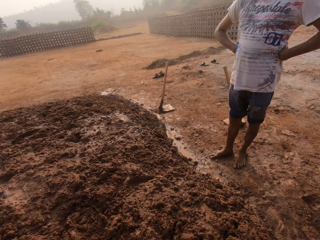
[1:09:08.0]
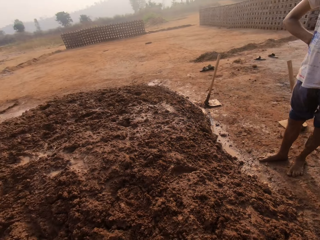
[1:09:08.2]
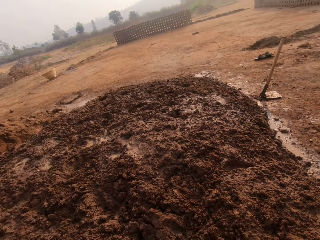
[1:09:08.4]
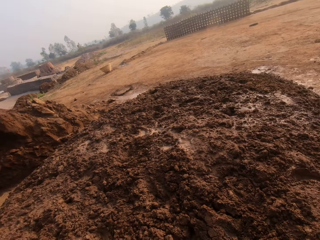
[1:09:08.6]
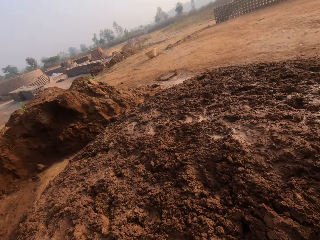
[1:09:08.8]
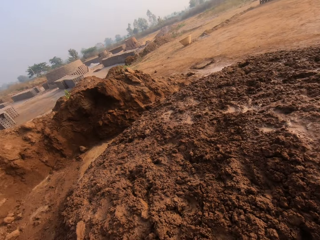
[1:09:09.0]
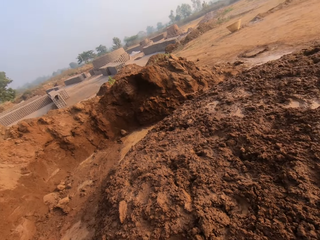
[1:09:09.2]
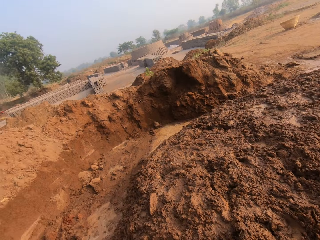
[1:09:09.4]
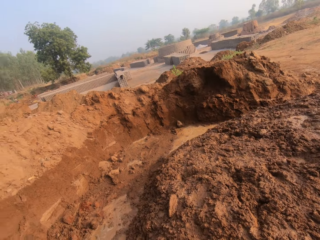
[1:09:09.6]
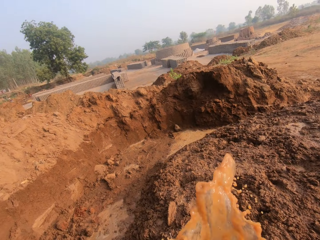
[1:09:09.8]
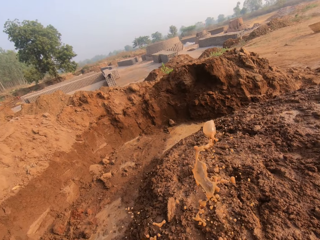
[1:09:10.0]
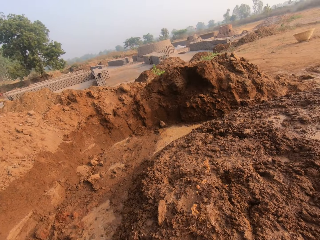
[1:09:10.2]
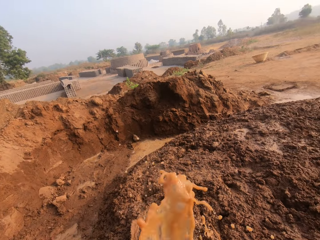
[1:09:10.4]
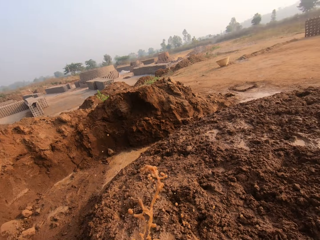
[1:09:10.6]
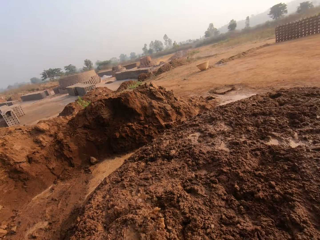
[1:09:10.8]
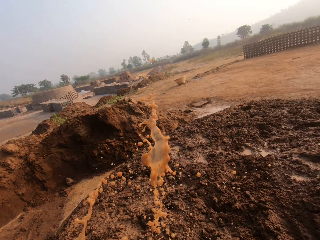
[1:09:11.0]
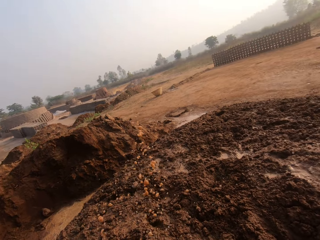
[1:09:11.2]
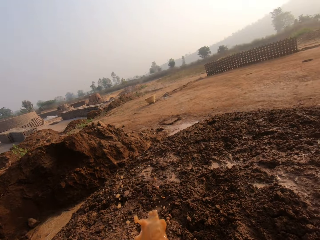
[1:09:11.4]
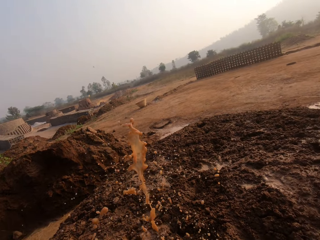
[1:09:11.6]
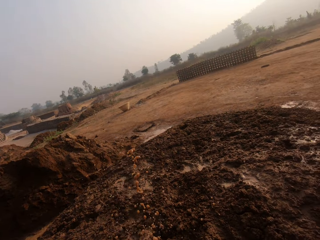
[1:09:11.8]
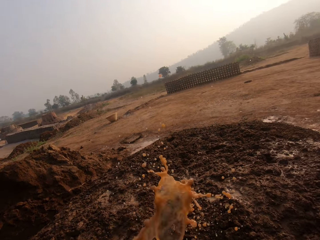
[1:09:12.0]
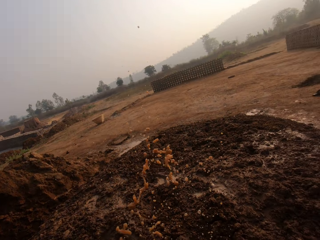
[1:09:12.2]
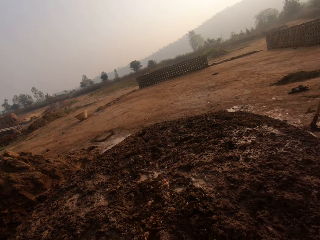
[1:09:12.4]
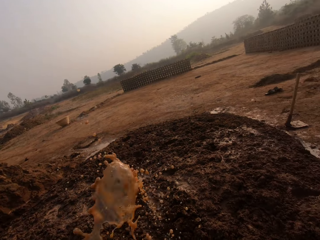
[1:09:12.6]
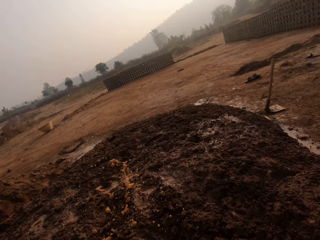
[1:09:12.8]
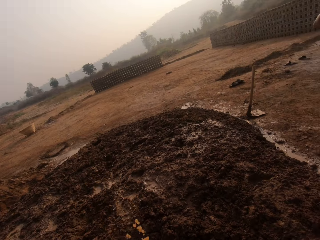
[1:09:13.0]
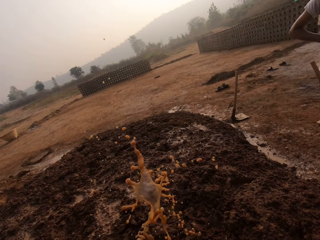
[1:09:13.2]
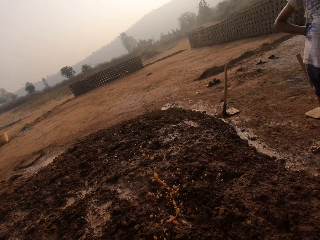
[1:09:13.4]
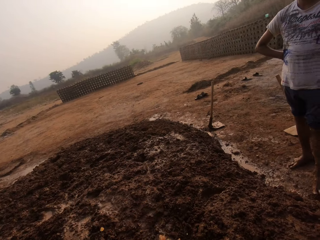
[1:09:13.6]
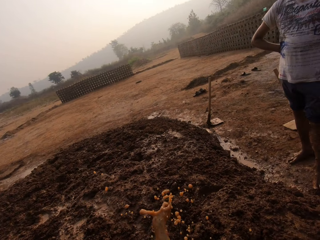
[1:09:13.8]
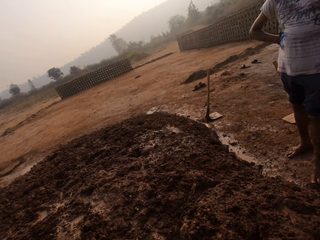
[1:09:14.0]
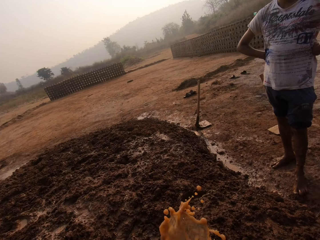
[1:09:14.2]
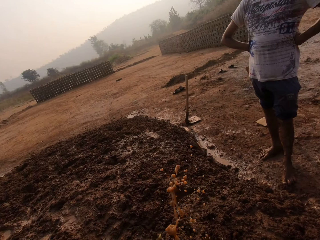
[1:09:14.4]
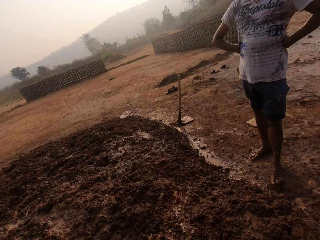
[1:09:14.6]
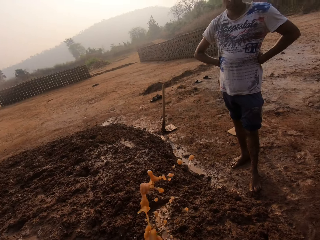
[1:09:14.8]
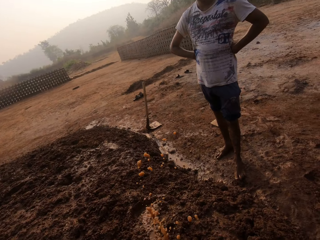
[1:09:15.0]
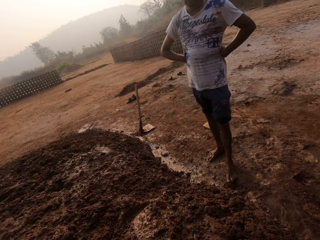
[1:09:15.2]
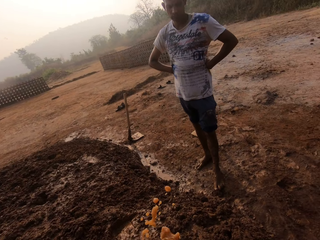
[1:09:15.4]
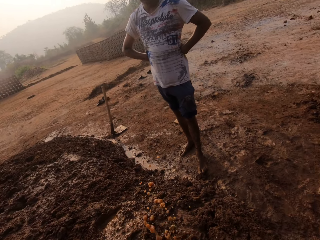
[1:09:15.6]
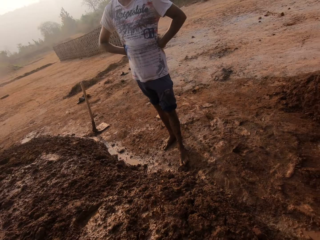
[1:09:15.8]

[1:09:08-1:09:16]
The woman hands the bucket of water to the camera wearer. The camera wearer waters the mud on the ground with water from the bucket in his left hand with his right hand.

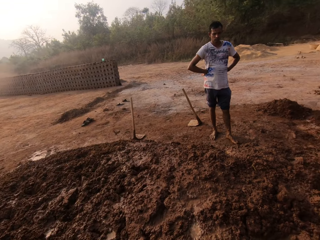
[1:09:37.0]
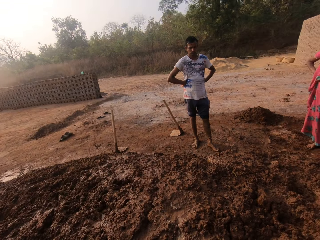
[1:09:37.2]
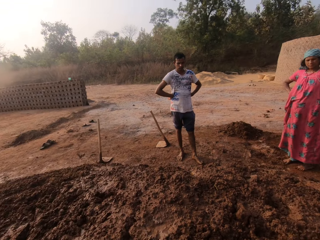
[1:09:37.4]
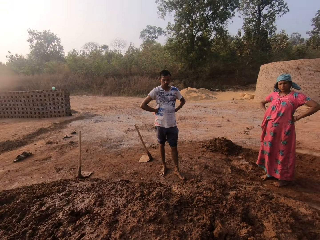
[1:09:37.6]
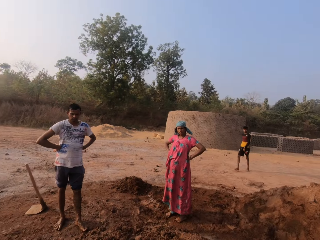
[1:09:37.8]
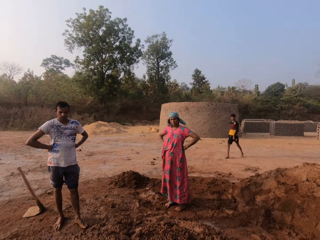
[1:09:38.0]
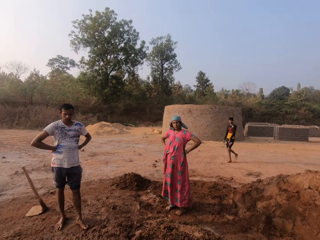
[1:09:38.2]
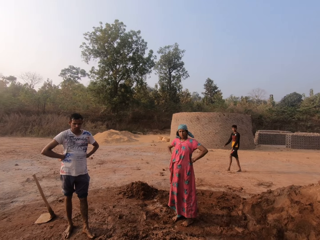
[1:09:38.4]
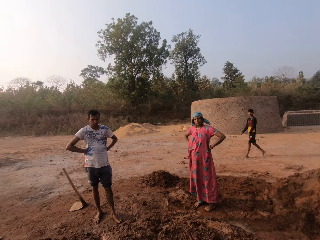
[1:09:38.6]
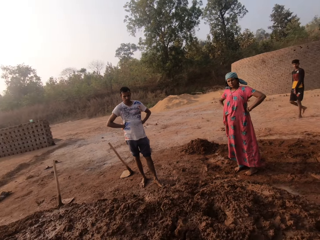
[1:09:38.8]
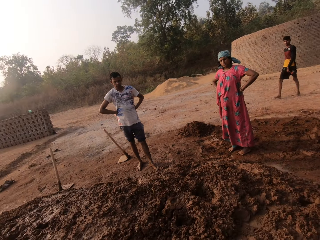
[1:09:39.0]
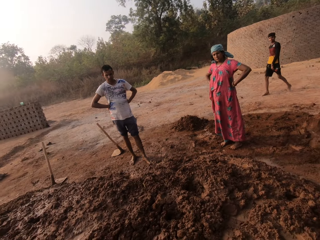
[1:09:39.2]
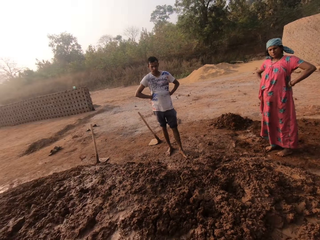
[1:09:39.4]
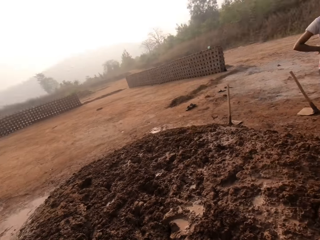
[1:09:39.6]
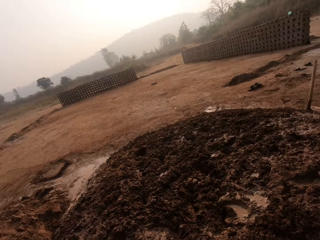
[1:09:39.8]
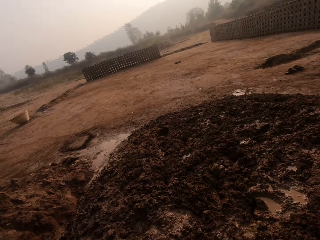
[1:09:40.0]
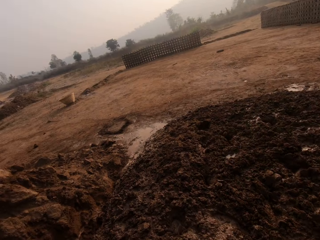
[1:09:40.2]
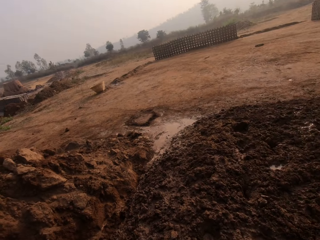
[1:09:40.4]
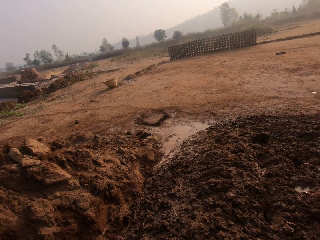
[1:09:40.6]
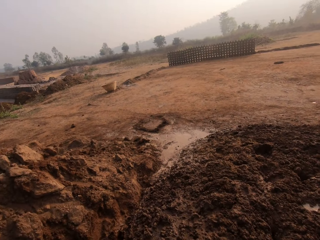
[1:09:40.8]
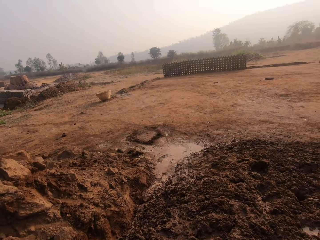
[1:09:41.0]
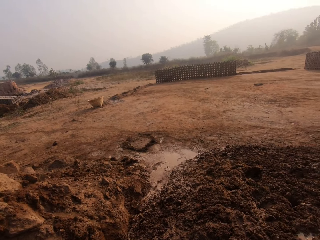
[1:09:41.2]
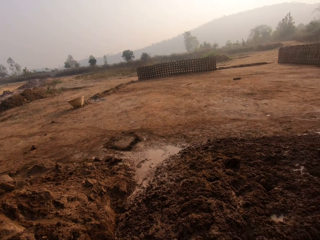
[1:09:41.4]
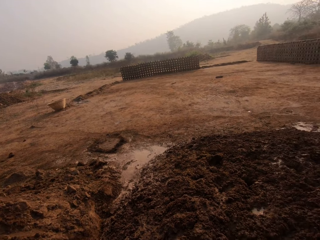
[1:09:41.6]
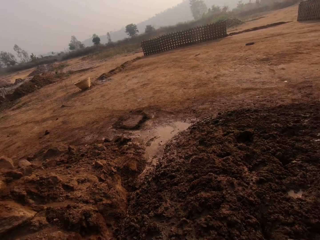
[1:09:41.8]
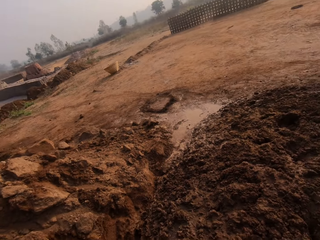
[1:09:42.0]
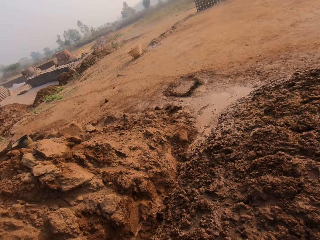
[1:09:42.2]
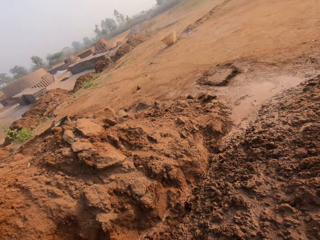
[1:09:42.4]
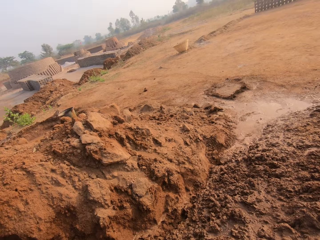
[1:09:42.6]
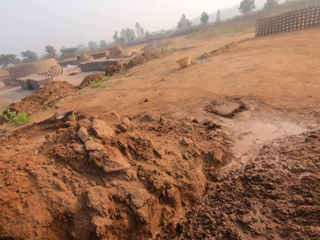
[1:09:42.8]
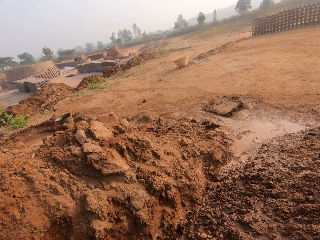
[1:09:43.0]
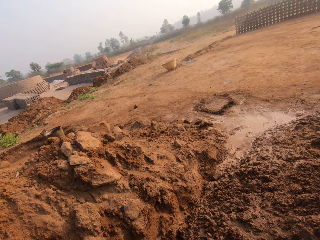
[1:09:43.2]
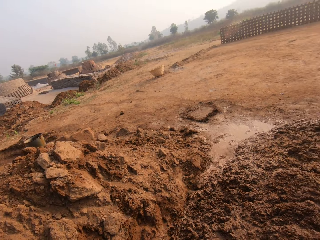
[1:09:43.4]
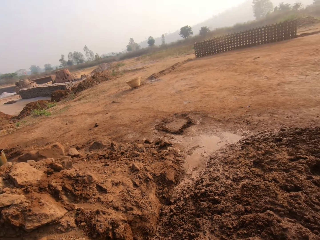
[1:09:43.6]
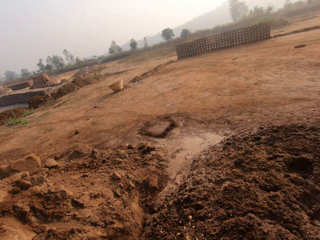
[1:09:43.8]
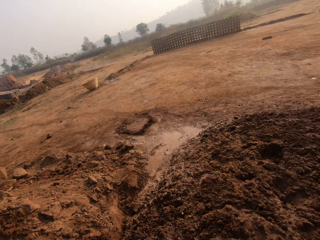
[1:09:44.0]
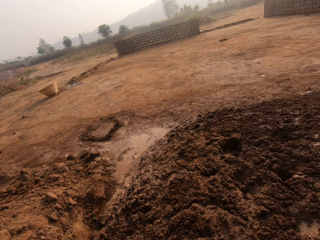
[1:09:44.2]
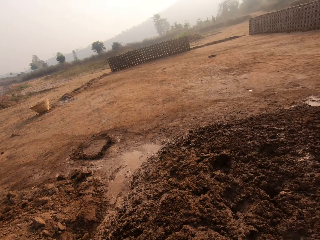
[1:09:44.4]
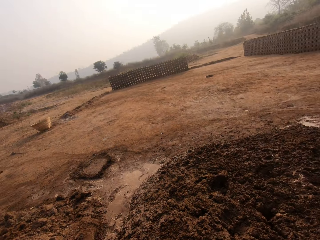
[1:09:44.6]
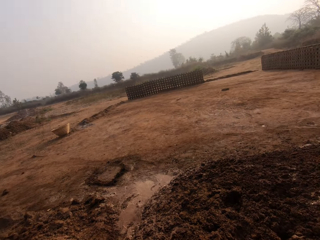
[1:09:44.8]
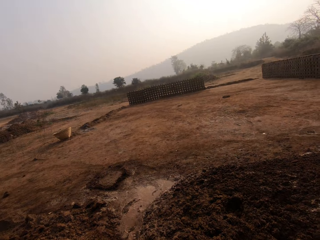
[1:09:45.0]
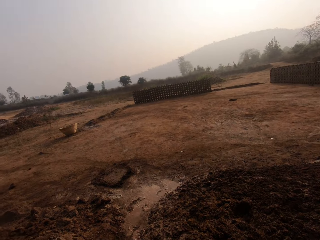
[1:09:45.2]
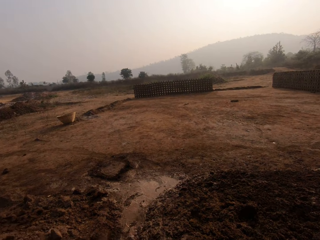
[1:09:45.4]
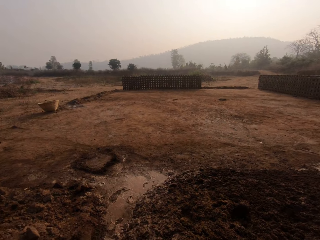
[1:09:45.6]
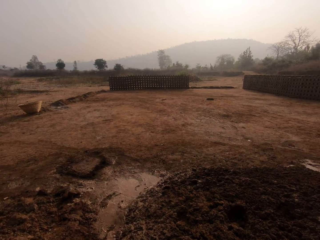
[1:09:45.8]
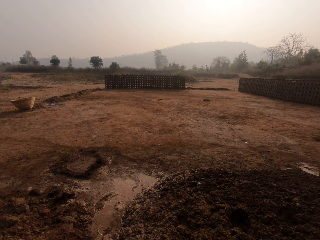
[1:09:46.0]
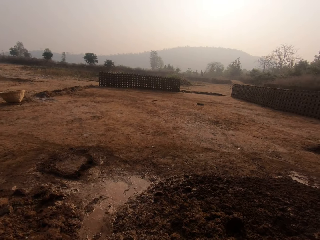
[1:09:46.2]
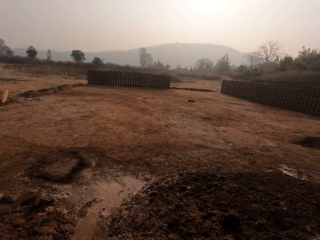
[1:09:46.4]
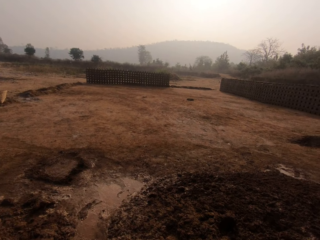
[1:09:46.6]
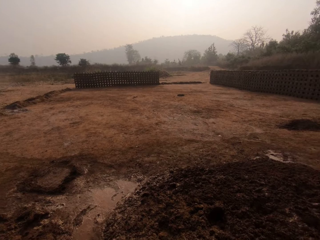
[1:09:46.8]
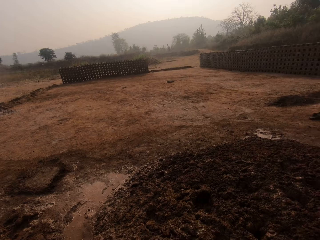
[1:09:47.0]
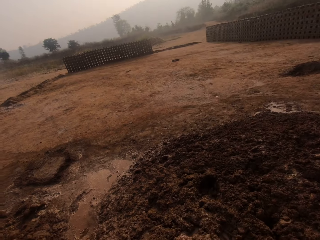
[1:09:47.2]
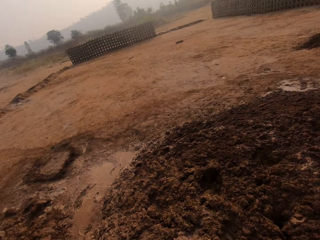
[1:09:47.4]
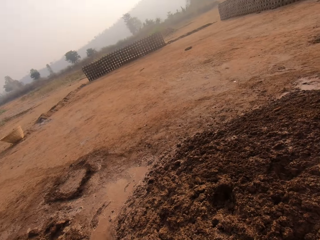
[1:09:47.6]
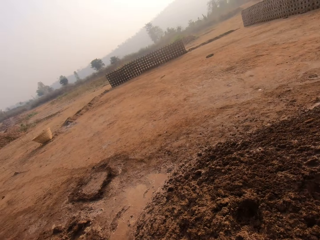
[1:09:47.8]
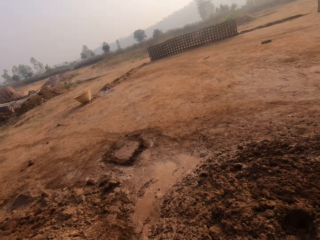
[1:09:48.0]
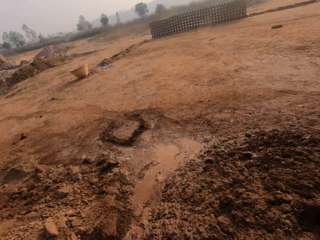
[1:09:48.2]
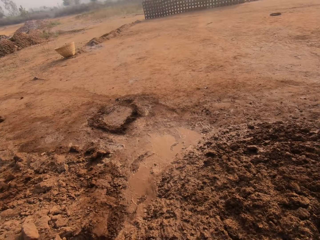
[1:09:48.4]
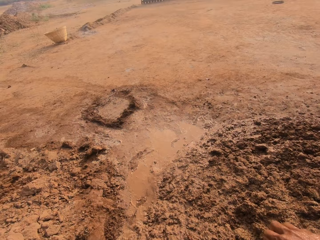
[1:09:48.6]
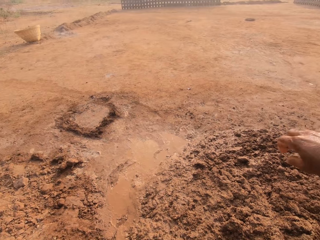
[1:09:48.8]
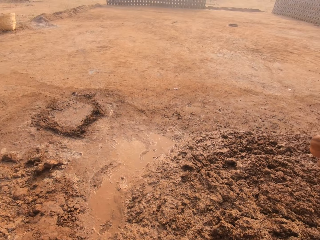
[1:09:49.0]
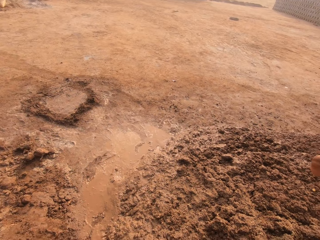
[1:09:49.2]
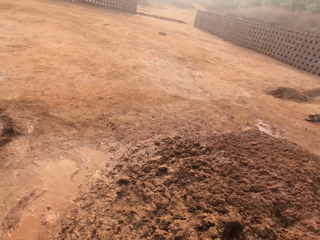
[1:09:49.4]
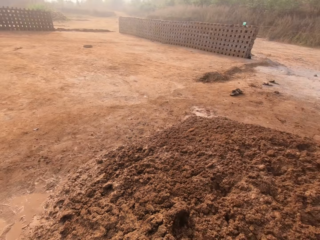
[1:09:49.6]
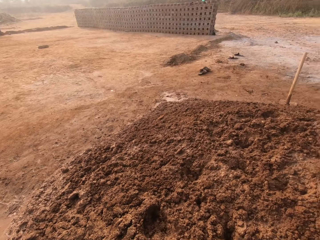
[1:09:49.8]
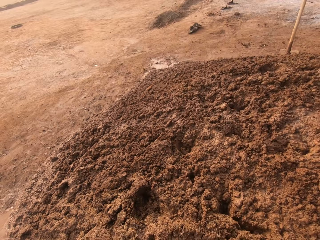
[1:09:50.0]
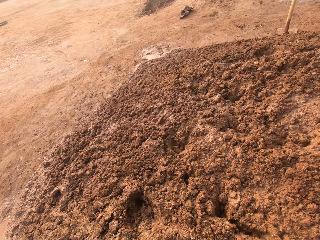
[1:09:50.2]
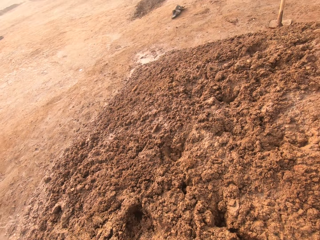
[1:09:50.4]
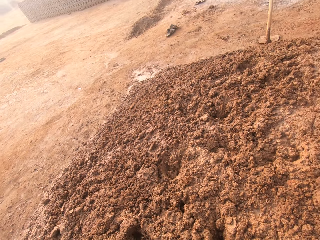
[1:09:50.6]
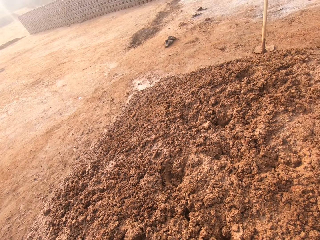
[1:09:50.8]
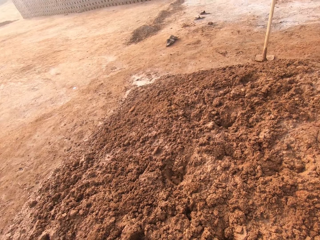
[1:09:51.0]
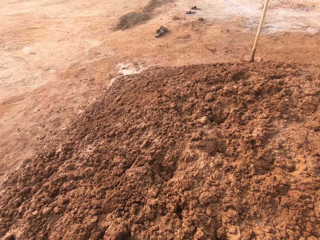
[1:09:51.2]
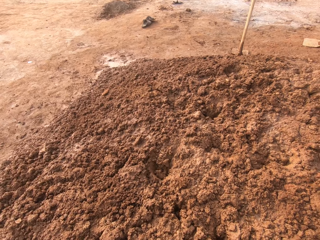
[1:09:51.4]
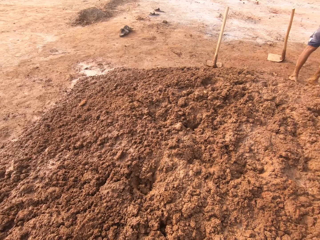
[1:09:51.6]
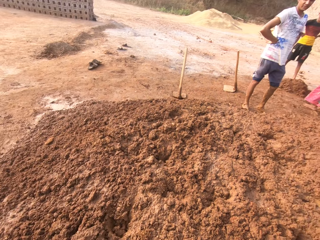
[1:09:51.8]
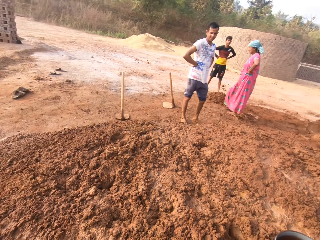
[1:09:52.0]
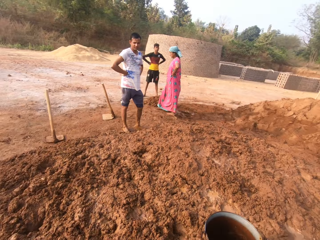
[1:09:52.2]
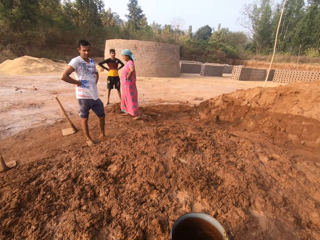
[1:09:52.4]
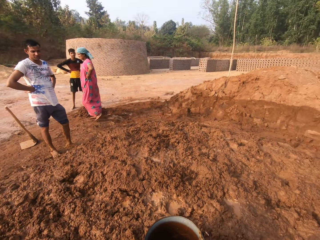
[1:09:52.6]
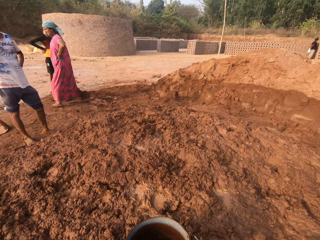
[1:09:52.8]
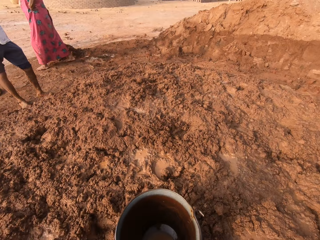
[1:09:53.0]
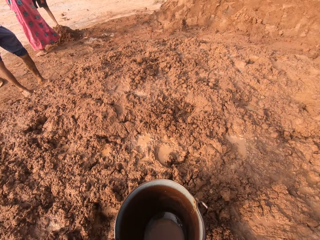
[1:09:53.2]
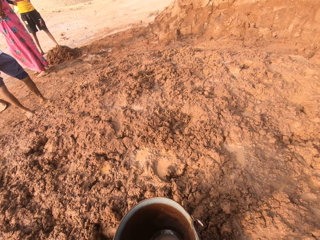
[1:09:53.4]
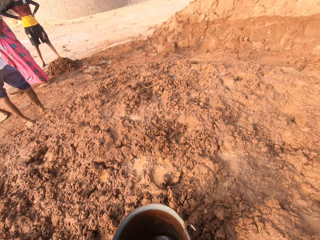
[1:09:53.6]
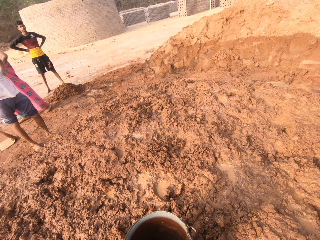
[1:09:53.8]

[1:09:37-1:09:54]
The camera wearer dialogues with the woman. They sprinkle water on the soil and walk around the heaped soil.
